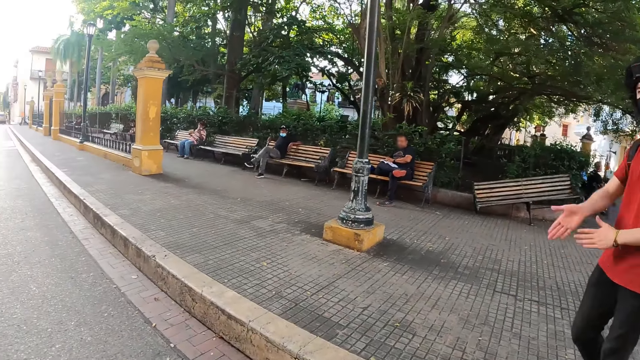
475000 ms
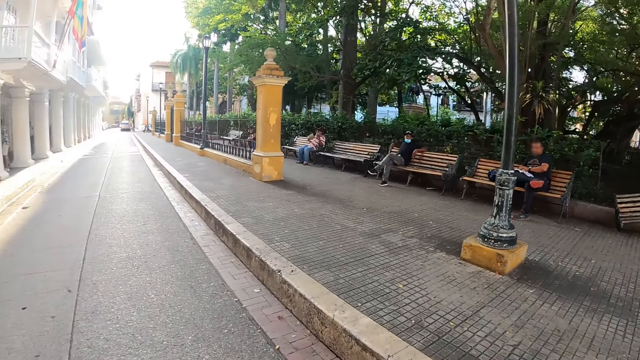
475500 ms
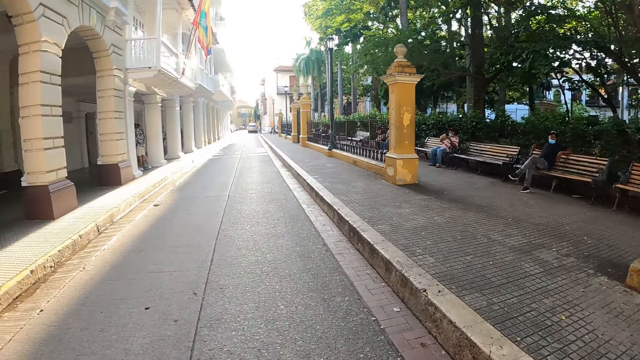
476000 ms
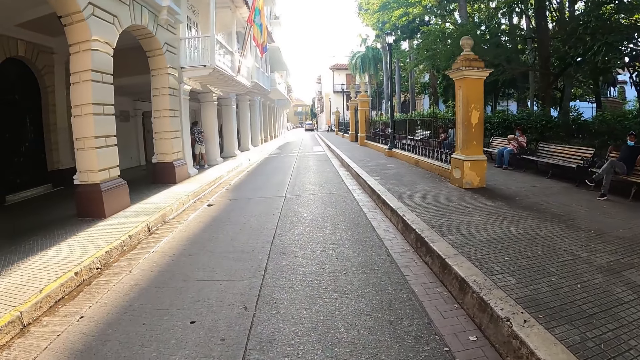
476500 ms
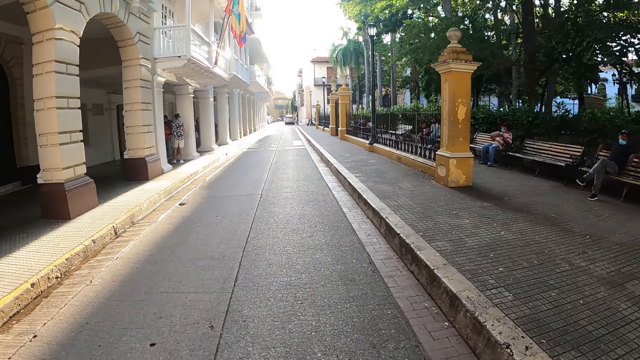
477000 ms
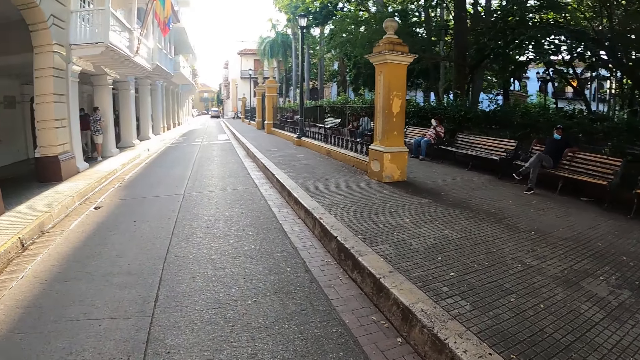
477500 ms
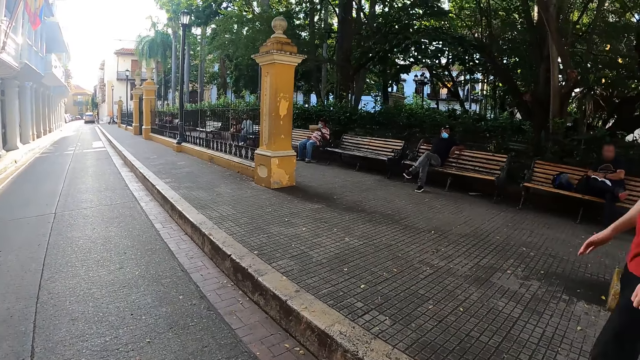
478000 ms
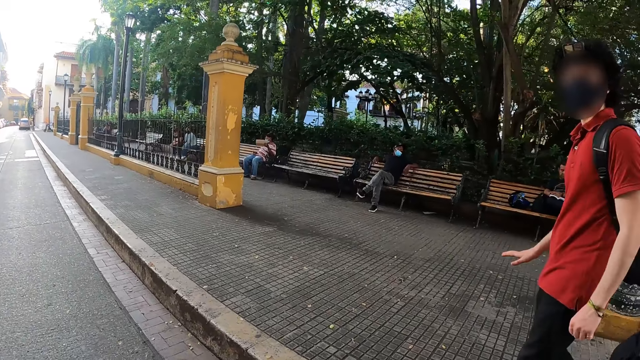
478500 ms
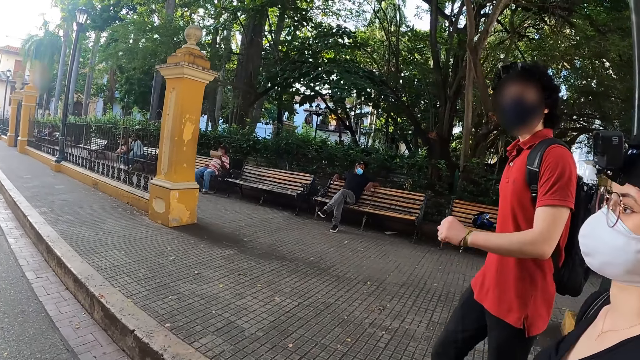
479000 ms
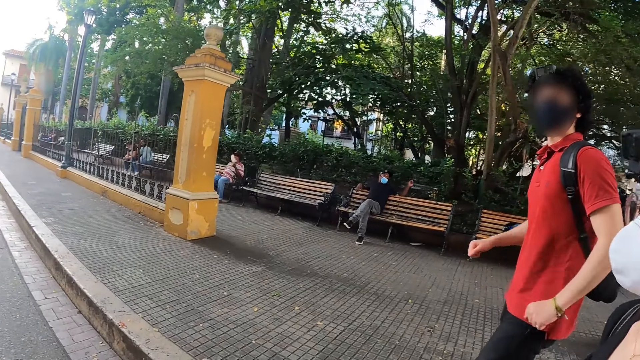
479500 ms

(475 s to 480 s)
The camera wearer interacts with a person.

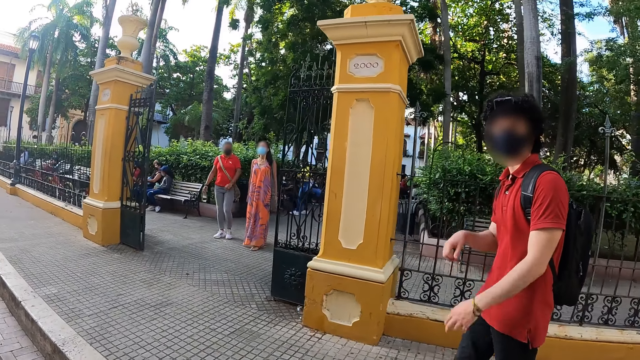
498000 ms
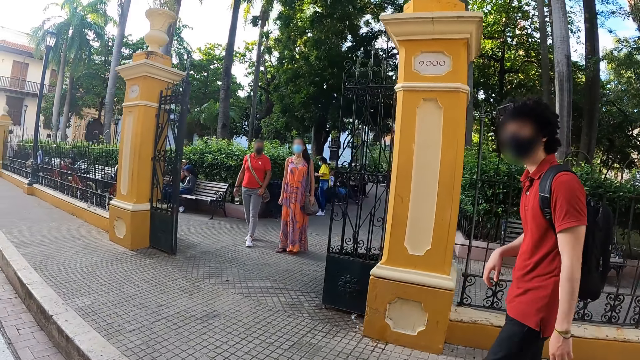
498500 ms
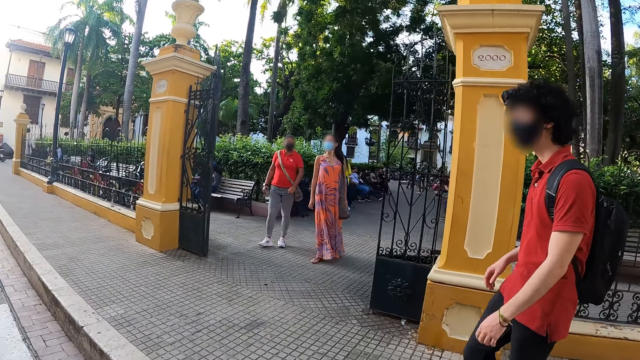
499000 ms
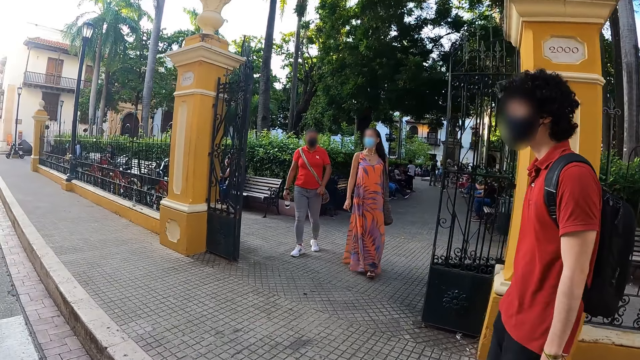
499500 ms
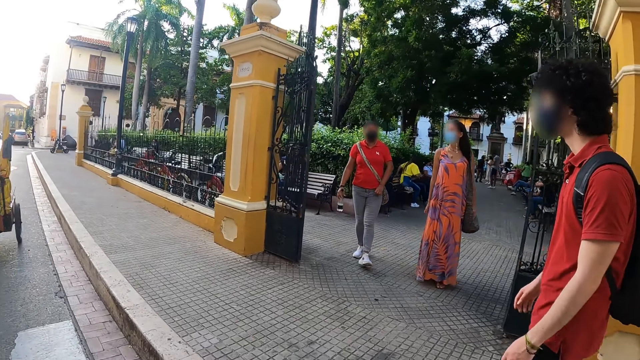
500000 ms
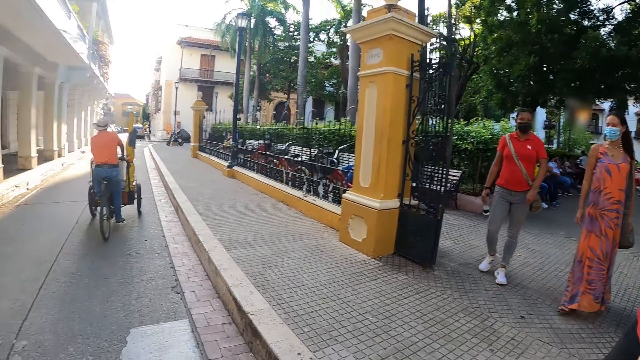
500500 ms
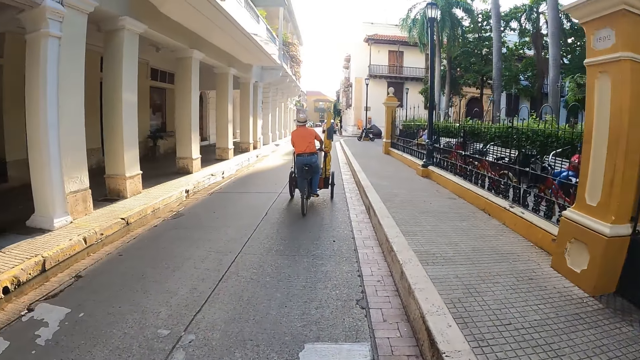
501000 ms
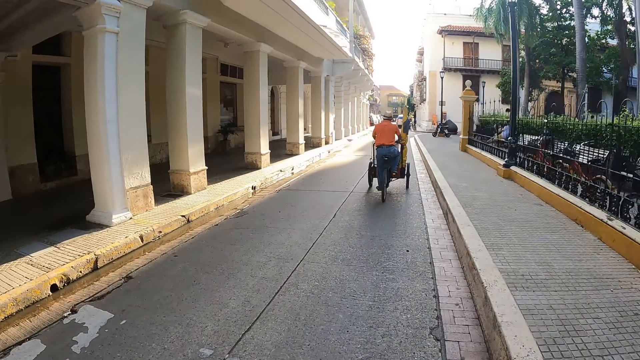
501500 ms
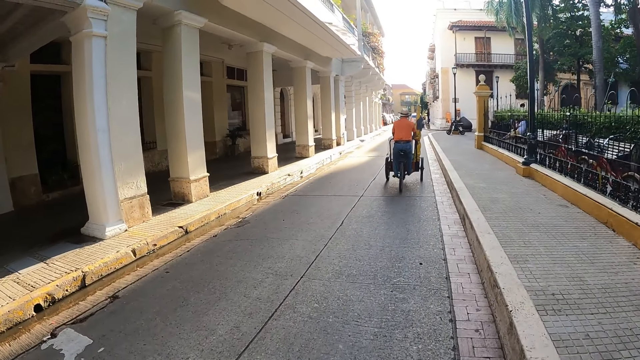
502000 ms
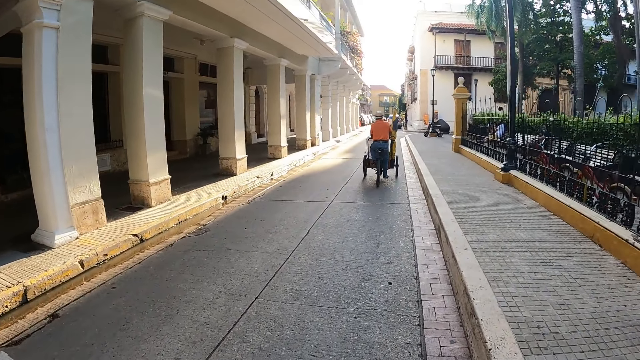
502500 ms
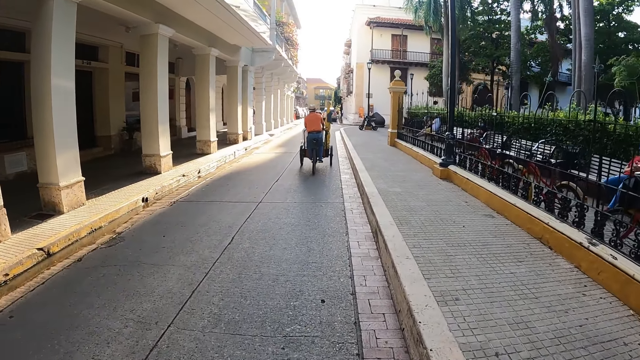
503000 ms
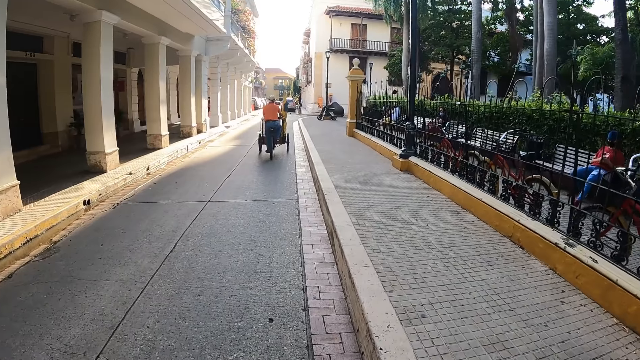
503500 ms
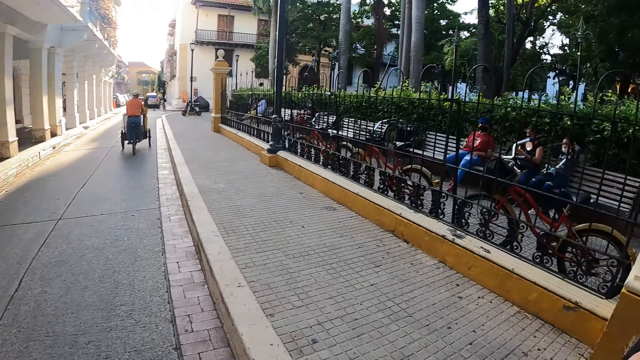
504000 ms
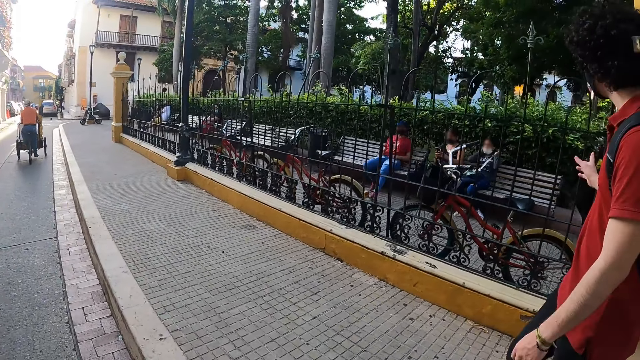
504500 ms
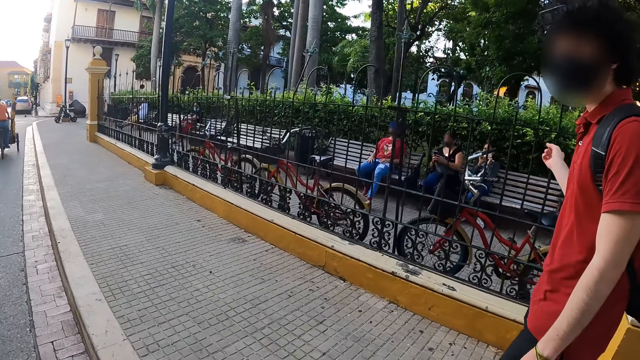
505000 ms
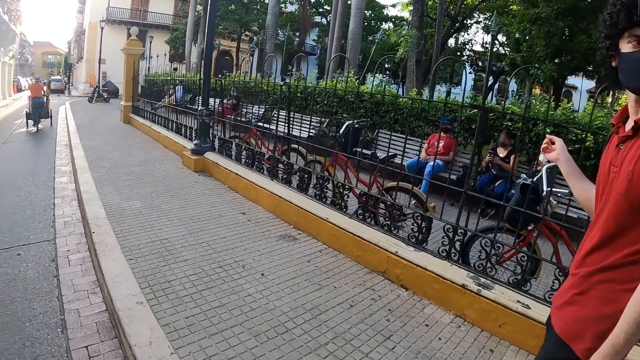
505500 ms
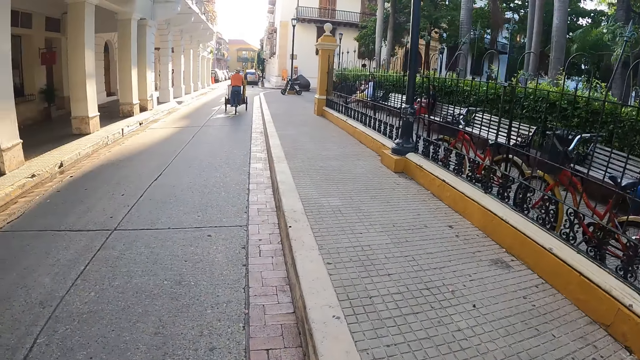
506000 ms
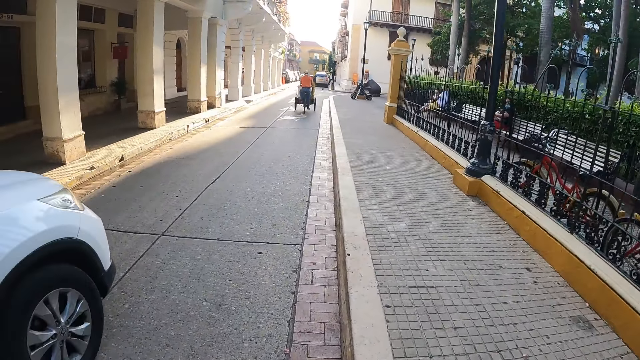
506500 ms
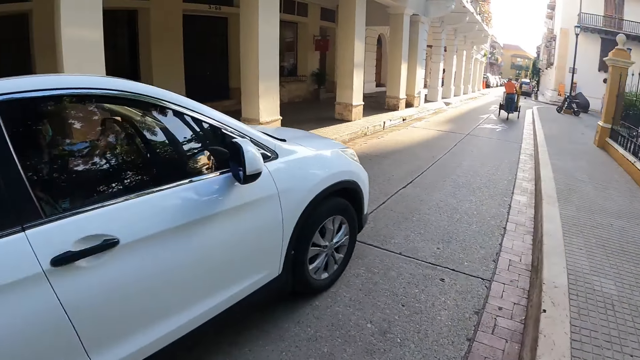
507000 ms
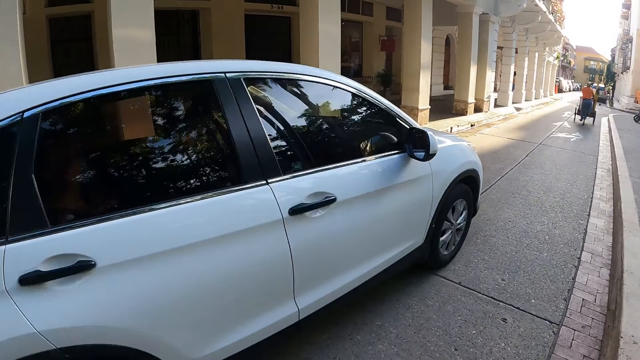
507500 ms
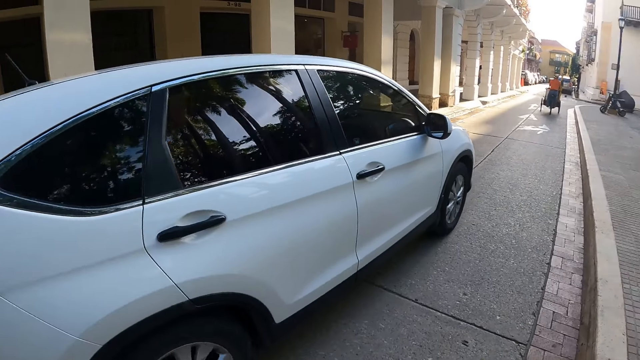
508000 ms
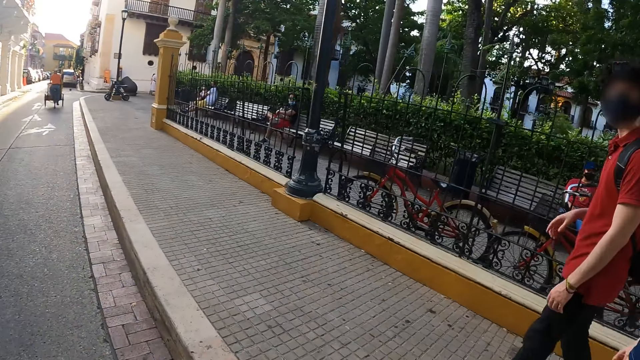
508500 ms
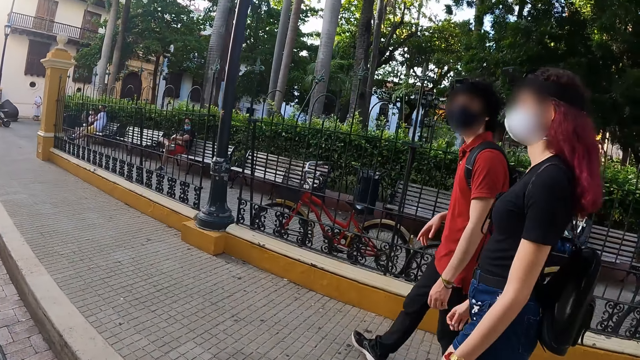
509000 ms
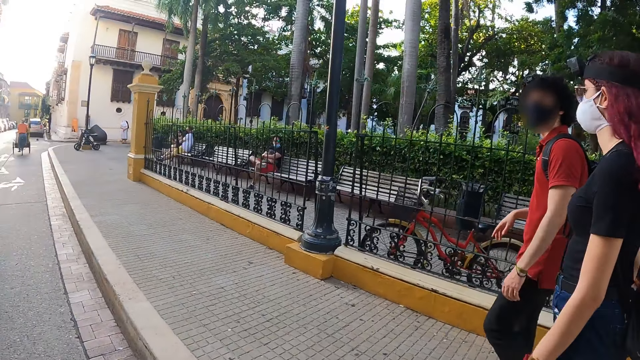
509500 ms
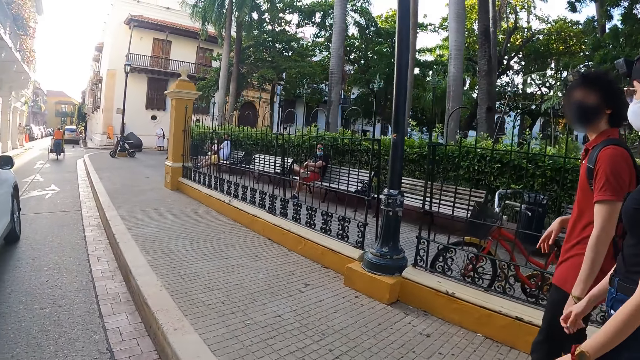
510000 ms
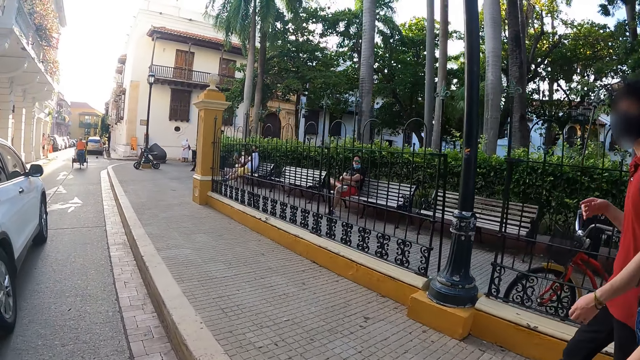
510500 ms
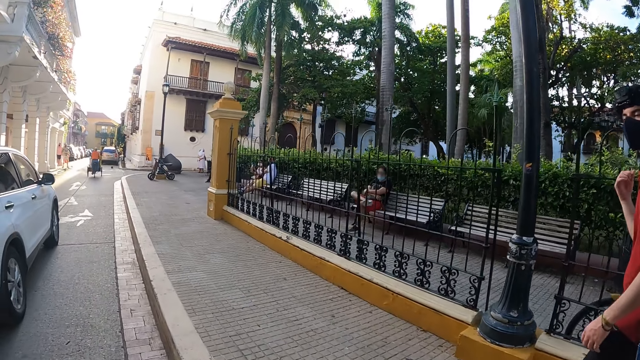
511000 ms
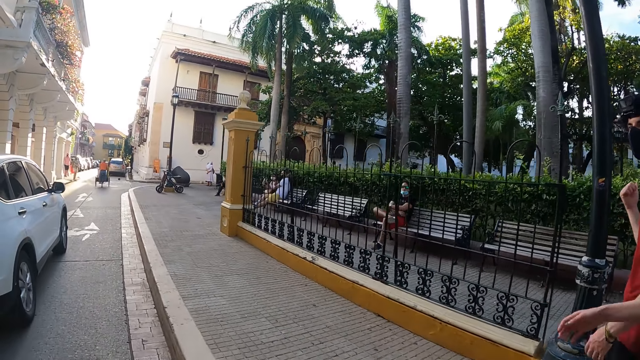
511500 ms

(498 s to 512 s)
A bicycle rides past the camera wearer. A car drives past the camera wearer.

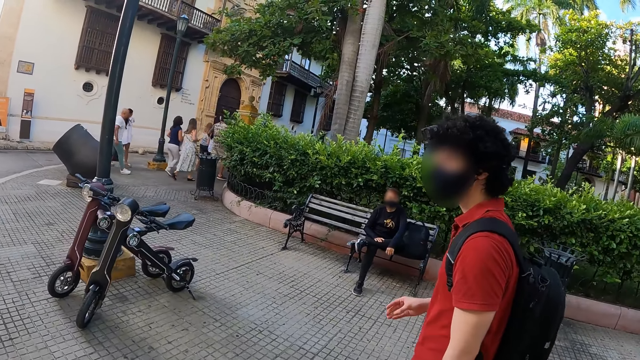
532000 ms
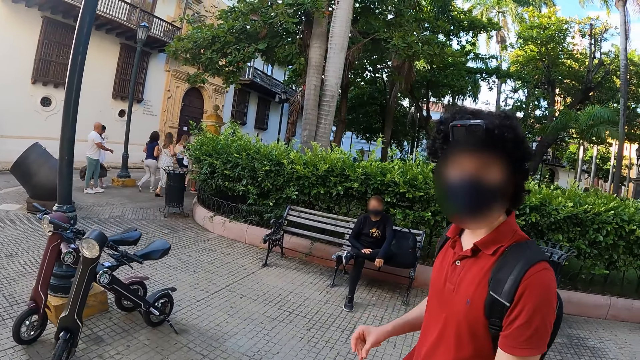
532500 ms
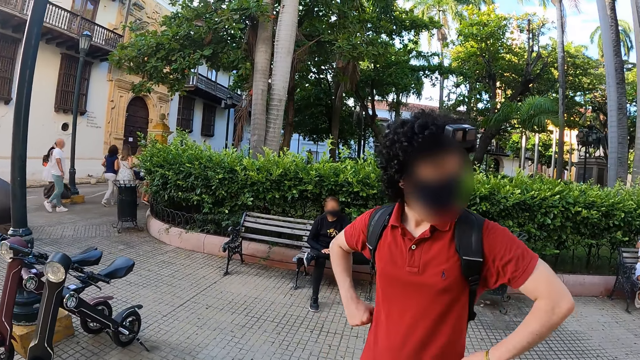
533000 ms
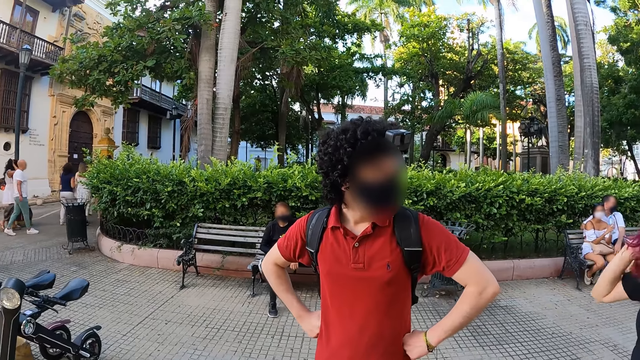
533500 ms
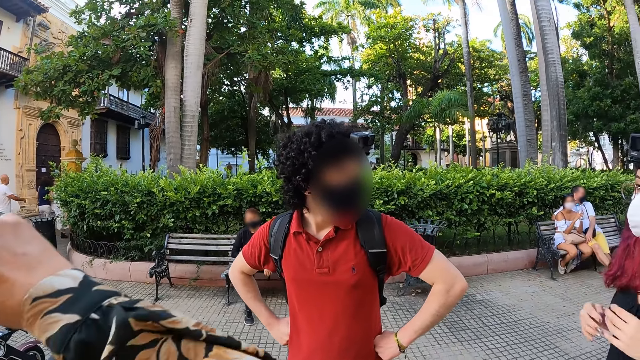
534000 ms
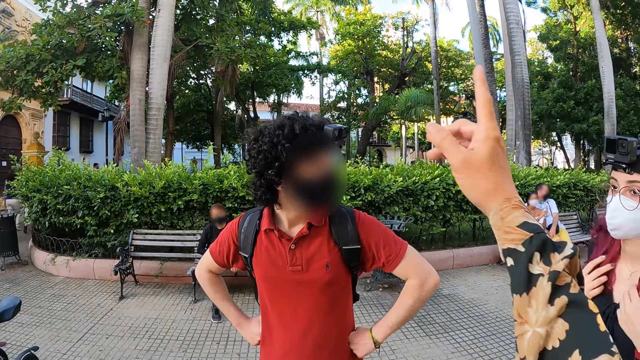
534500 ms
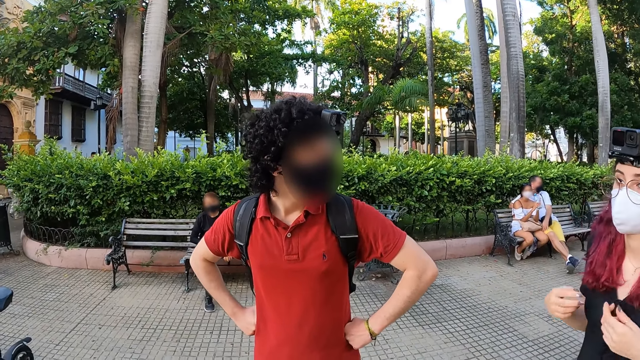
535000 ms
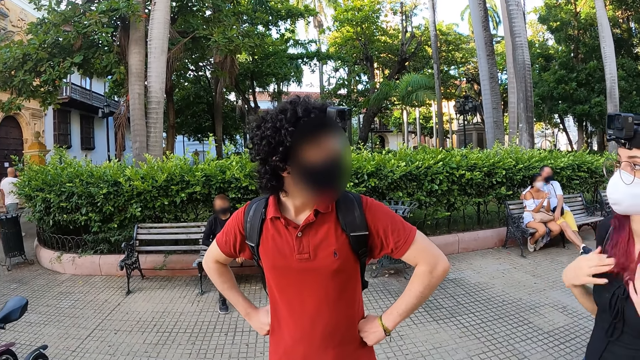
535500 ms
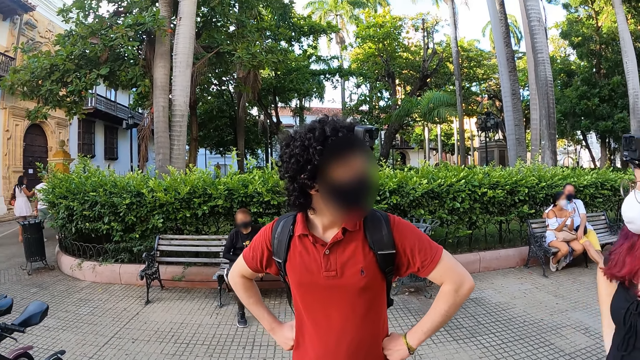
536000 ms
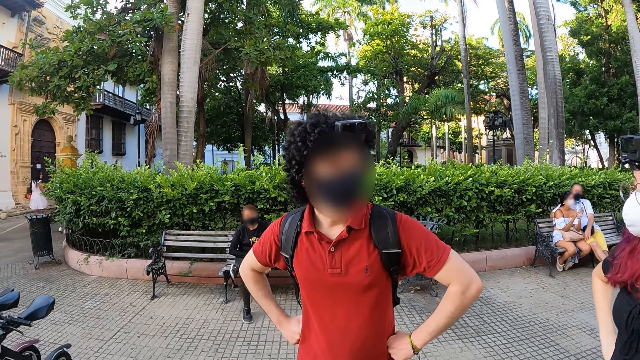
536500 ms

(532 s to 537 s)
The camera wearer moves his left hand.
